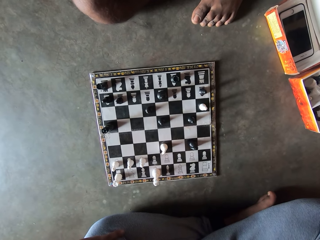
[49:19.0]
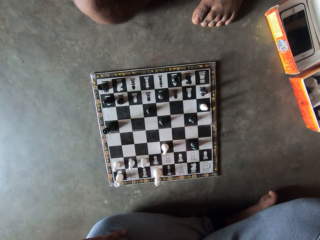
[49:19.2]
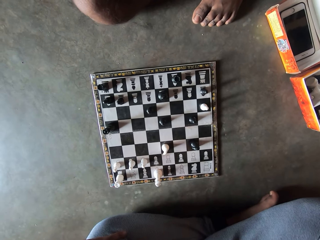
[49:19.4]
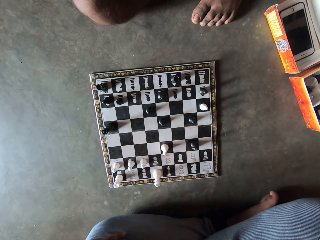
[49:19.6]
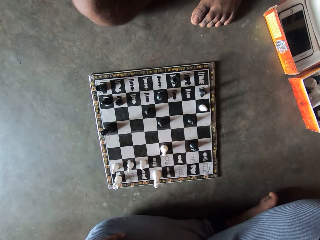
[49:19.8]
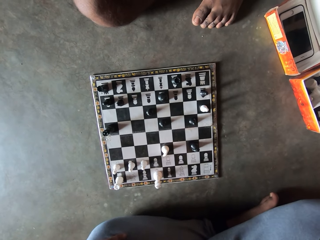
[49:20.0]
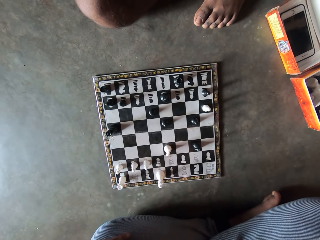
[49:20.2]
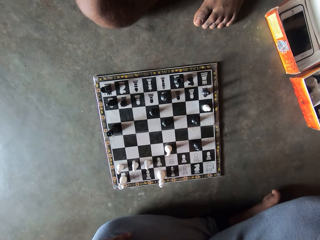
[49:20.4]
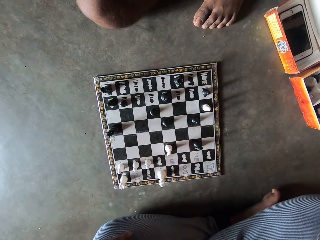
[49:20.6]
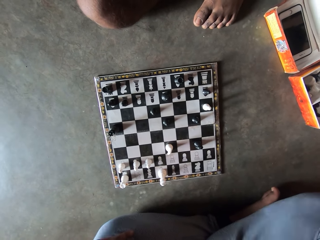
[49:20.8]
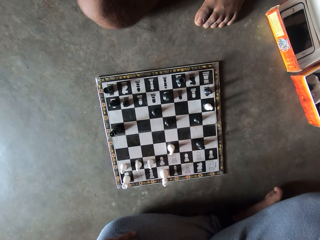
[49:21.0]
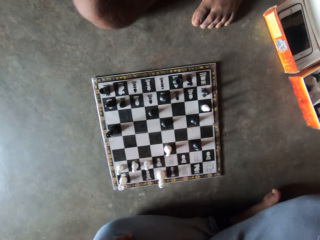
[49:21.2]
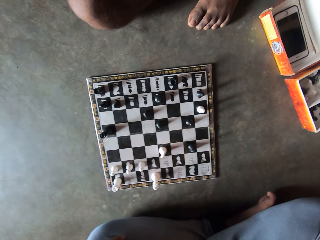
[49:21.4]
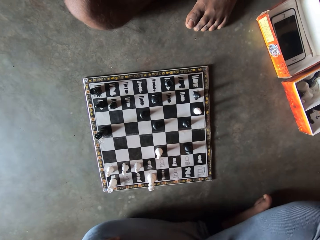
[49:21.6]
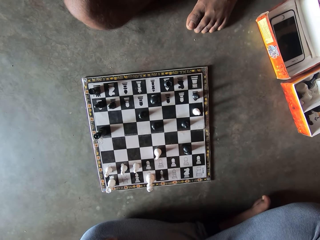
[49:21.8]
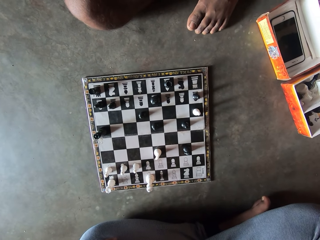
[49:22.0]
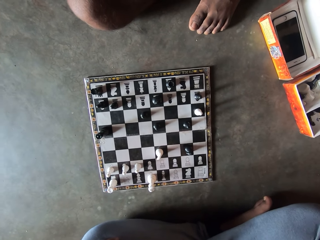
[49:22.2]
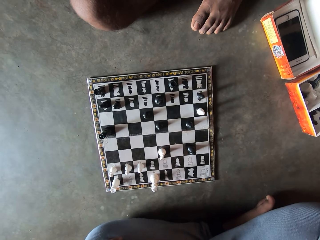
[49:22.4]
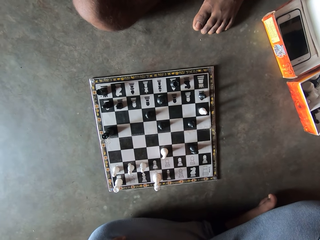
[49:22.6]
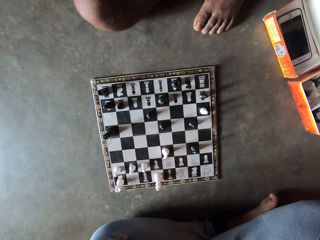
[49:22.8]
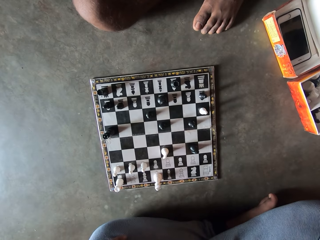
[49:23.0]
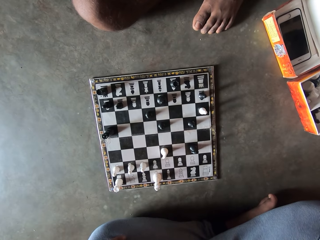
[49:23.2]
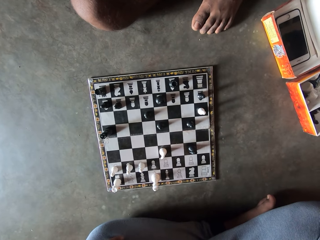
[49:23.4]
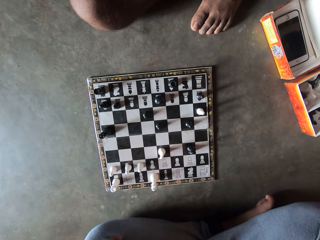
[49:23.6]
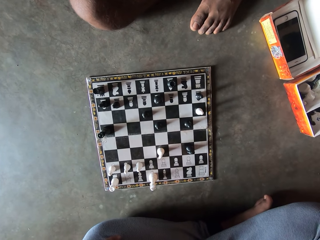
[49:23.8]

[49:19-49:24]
A man looks at the chessboard.

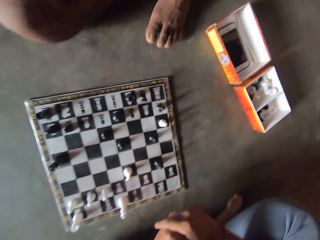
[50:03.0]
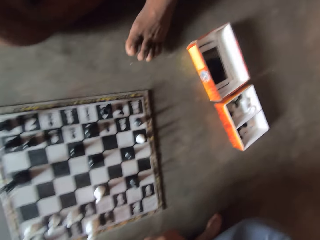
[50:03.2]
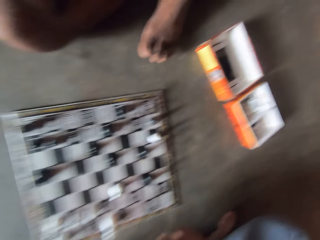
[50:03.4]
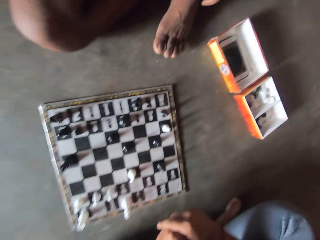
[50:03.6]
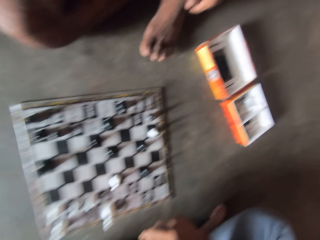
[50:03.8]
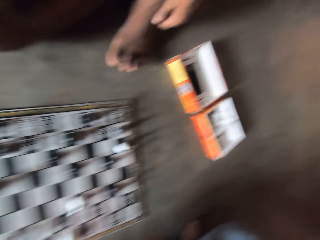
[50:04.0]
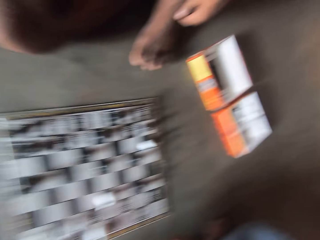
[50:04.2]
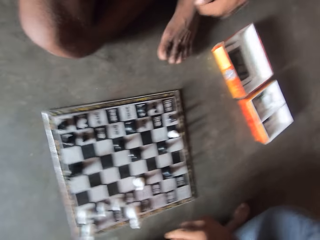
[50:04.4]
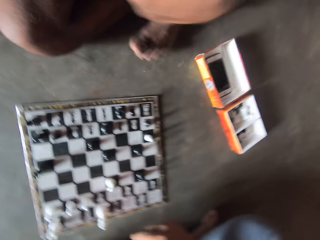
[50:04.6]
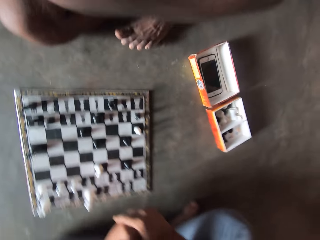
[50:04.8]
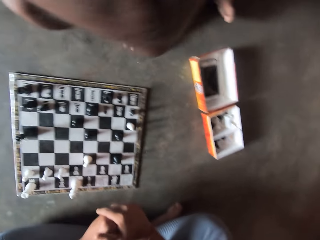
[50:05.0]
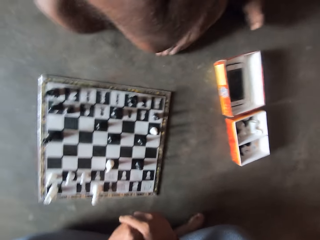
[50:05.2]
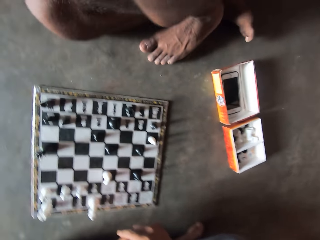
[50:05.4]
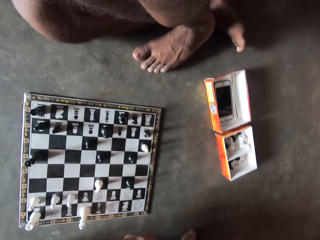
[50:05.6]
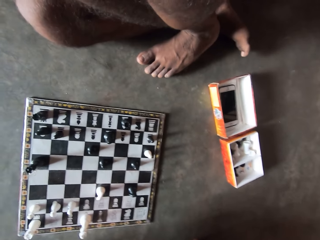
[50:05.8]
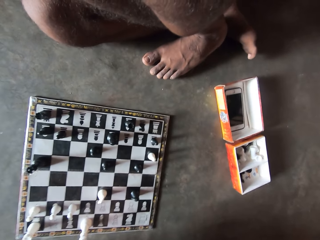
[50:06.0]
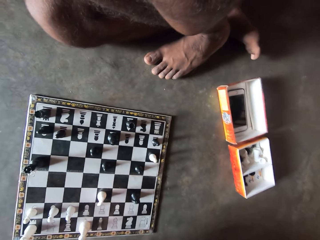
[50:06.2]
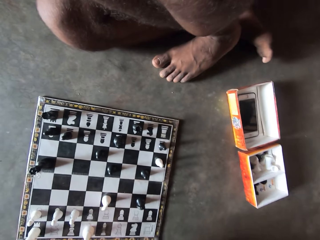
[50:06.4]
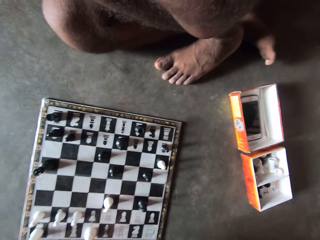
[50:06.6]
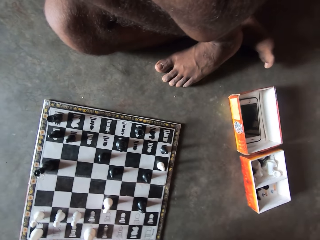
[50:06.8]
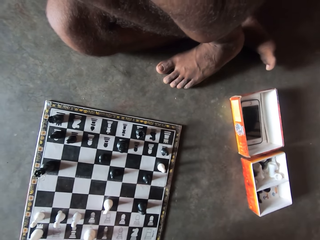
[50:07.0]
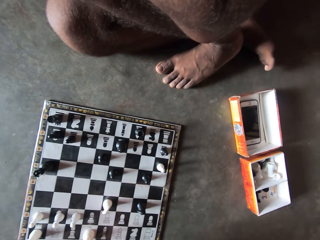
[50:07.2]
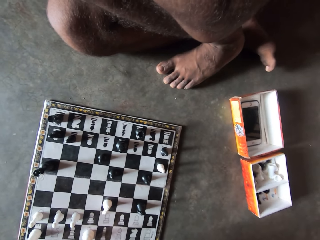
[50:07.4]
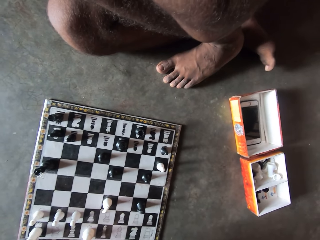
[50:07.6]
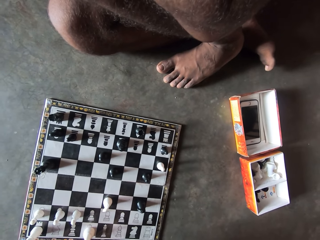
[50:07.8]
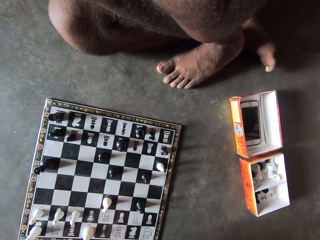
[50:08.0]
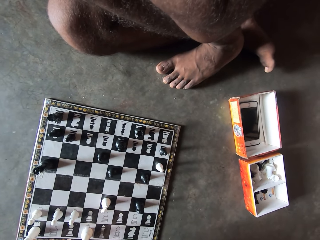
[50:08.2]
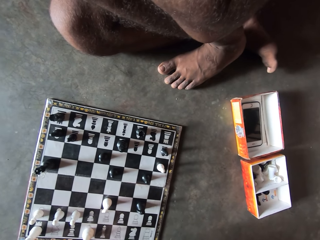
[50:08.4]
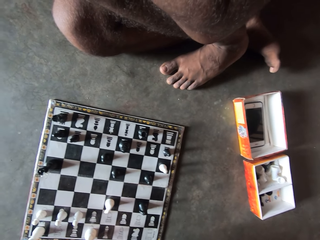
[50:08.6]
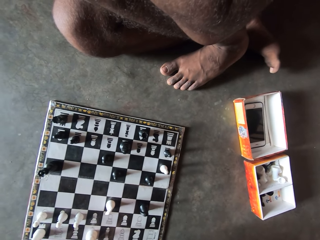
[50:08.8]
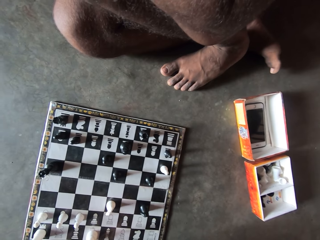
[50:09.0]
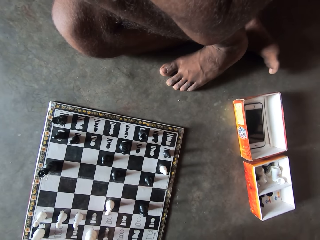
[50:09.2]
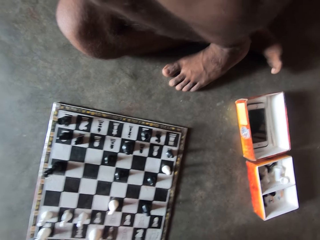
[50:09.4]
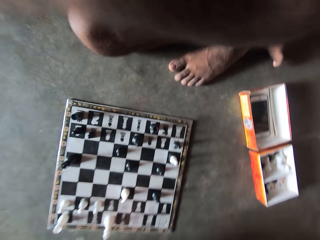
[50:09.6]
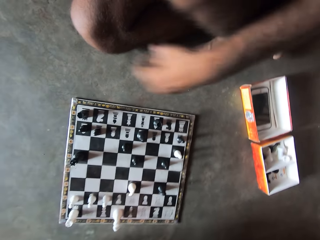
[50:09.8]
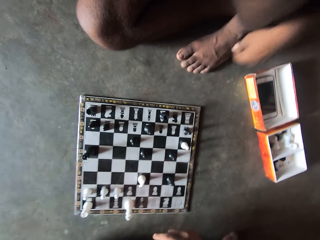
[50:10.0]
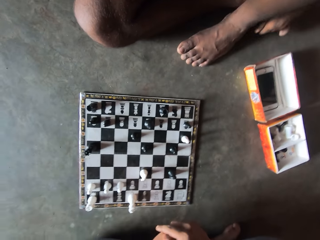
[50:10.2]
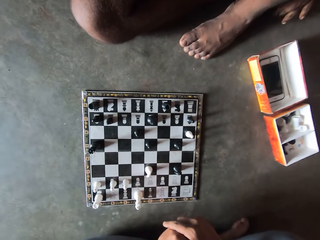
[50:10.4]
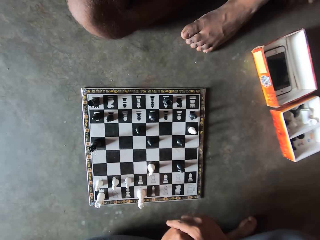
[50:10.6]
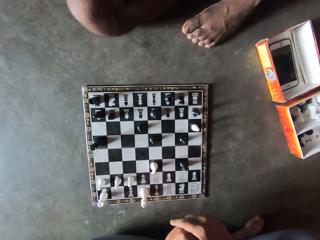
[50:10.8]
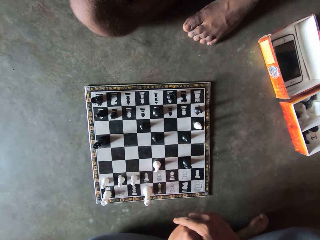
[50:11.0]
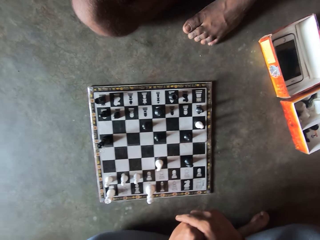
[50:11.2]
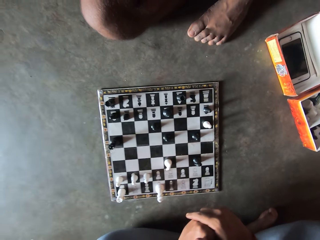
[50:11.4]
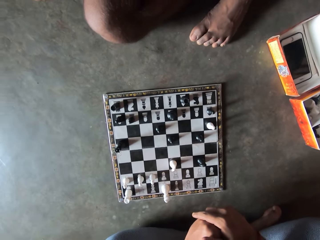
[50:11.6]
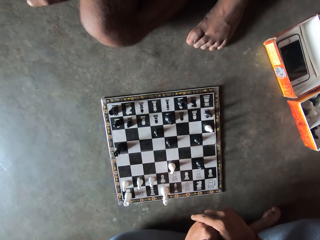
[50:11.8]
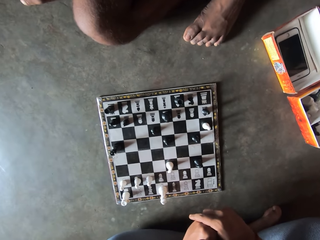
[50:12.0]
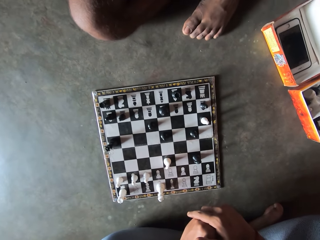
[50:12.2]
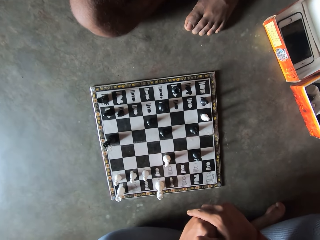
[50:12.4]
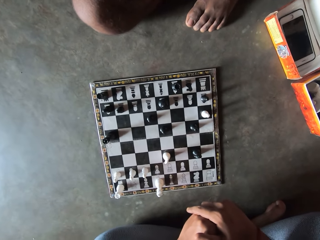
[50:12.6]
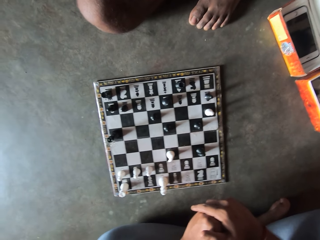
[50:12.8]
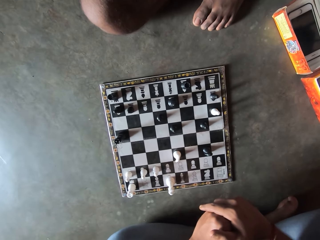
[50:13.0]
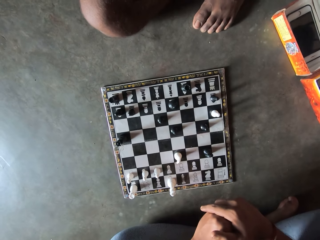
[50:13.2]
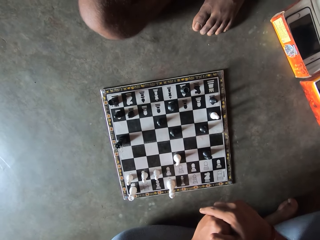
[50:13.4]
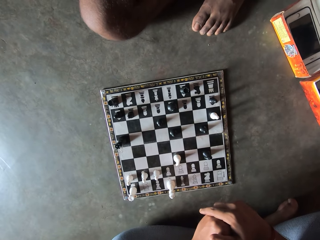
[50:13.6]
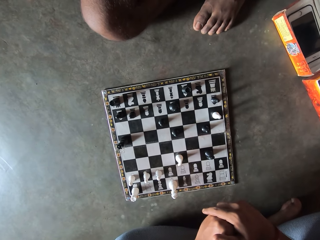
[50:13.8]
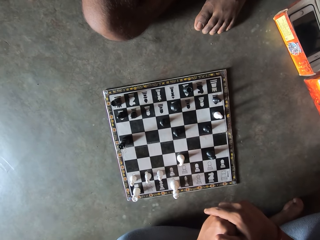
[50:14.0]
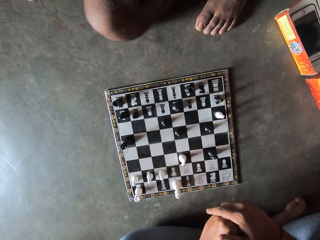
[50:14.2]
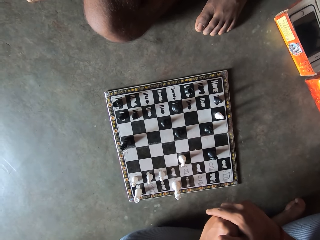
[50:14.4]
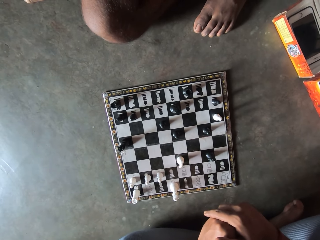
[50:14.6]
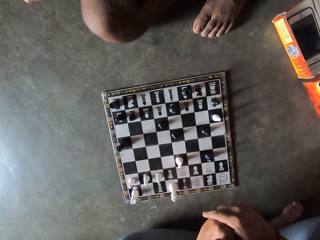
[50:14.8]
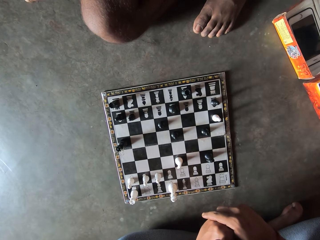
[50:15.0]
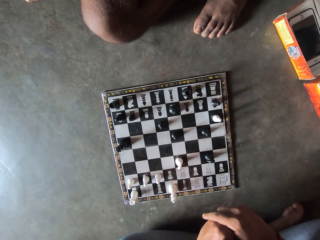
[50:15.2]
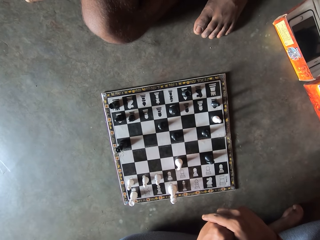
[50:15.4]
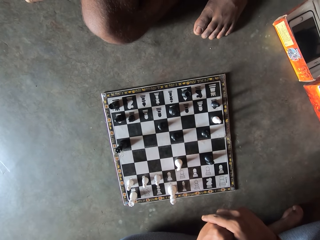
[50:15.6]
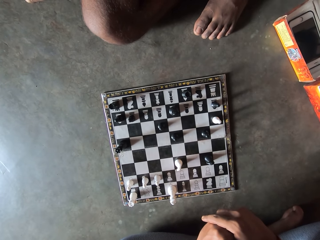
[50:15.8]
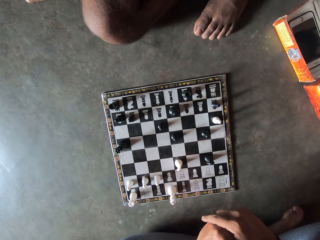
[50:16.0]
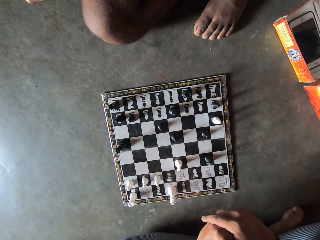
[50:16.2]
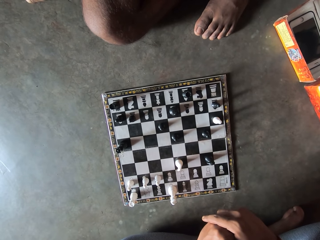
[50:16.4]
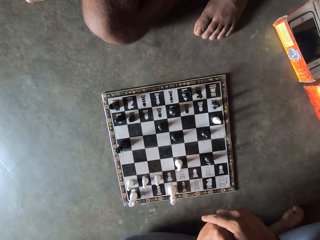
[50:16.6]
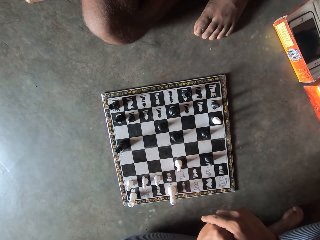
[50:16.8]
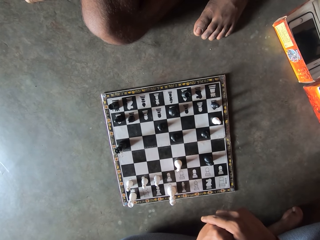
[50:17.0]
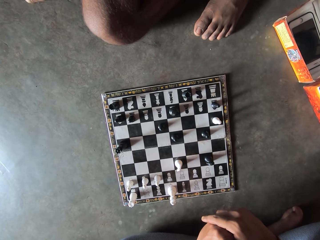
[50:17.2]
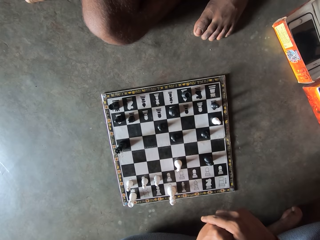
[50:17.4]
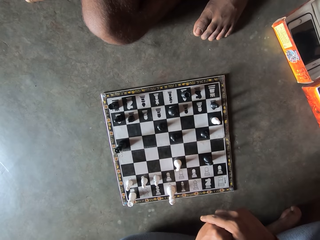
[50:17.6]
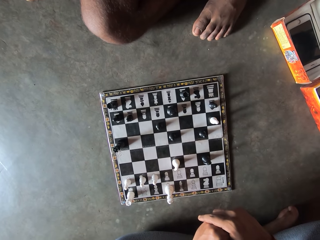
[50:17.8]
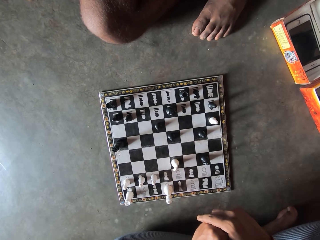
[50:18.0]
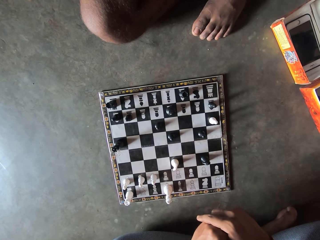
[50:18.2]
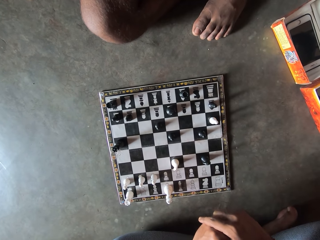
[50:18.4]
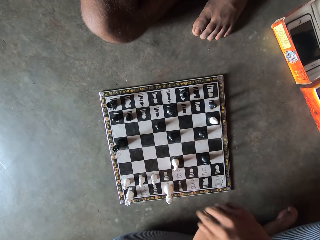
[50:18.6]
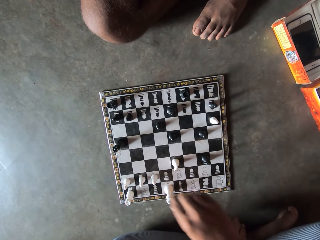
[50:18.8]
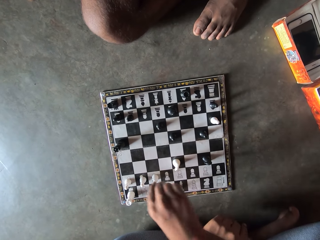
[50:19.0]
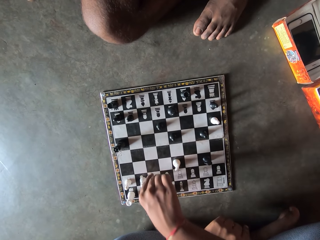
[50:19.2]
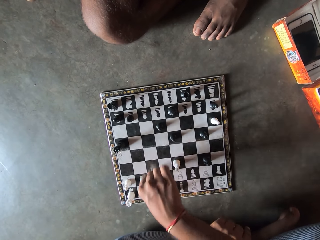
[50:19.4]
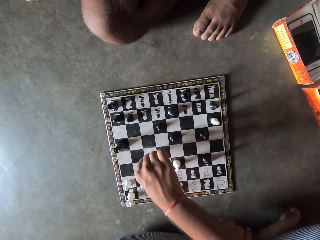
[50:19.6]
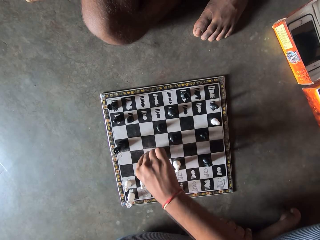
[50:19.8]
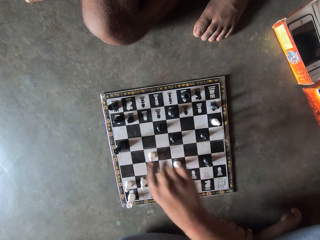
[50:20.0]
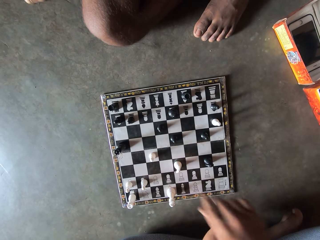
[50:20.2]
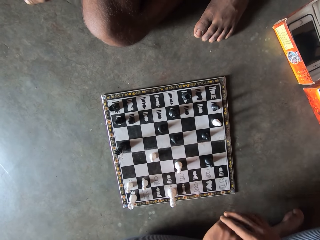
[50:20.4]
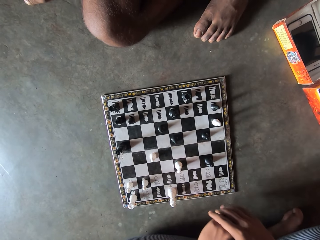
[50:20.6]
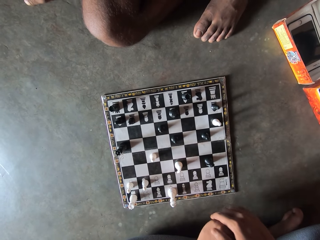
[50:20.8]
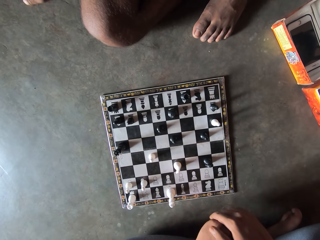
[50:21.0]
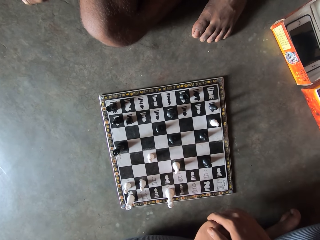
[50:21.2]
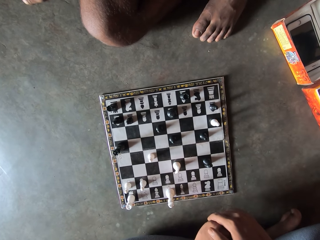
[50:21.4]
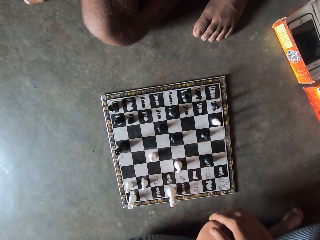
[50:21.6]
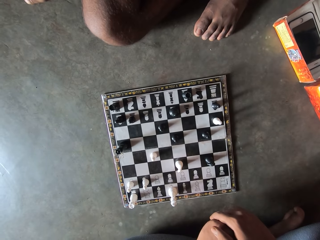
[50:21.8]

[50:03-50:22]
The camera wearer looks at the chess board. A man raises a hand. The man lowers his hand. The camera wearer looks at the chess board. They move a white chess piece on the chess board and remove their hand from the board.
